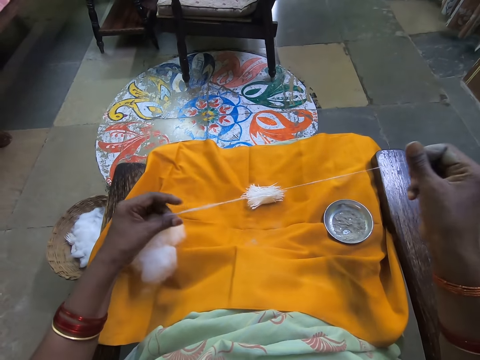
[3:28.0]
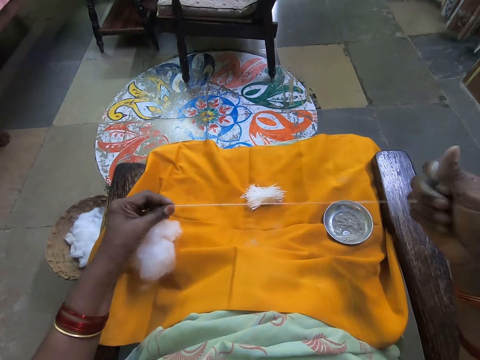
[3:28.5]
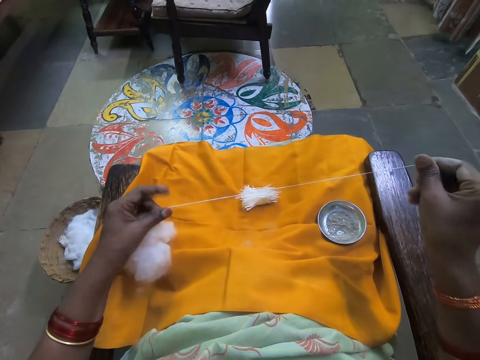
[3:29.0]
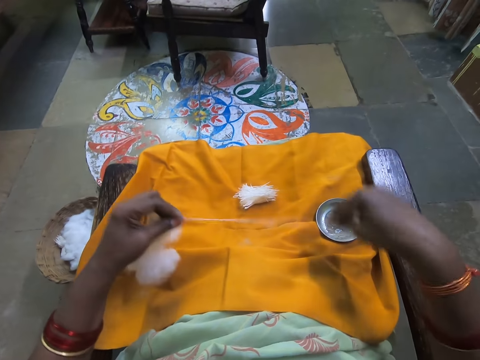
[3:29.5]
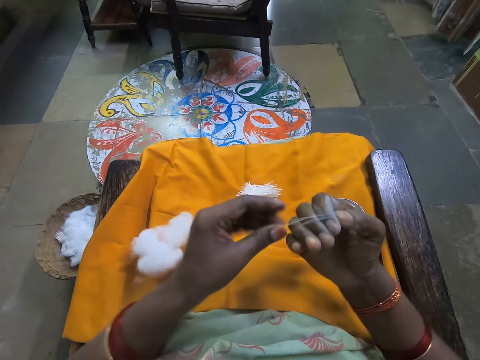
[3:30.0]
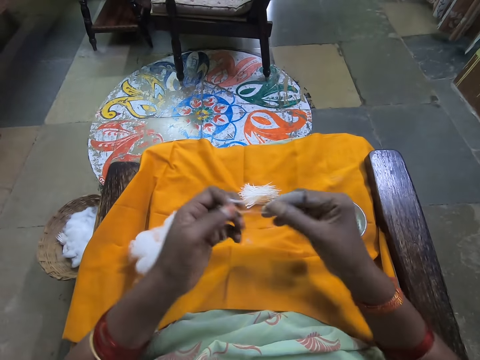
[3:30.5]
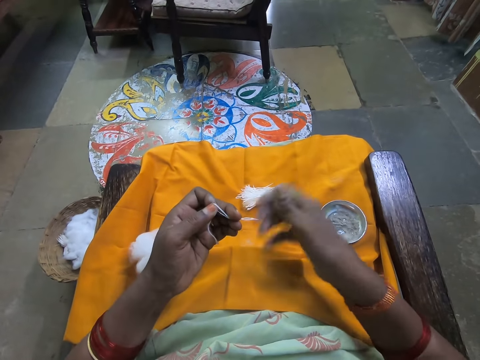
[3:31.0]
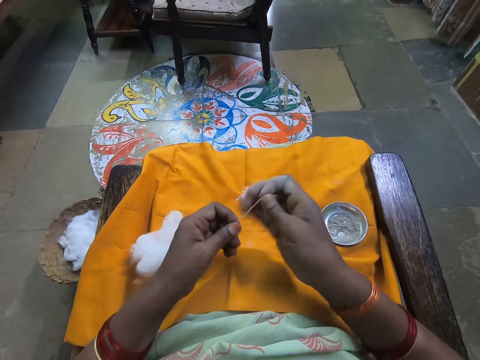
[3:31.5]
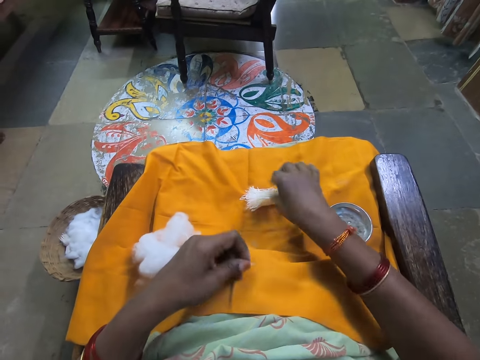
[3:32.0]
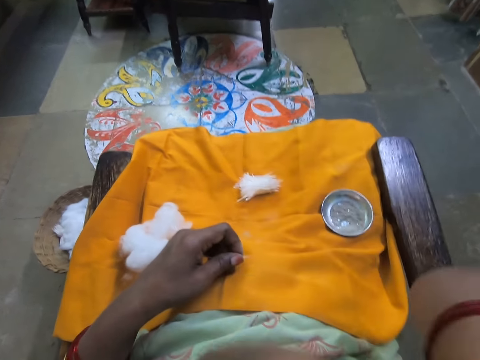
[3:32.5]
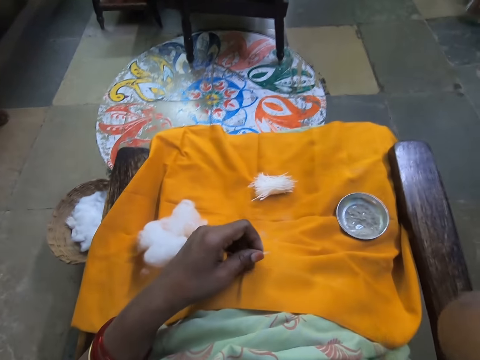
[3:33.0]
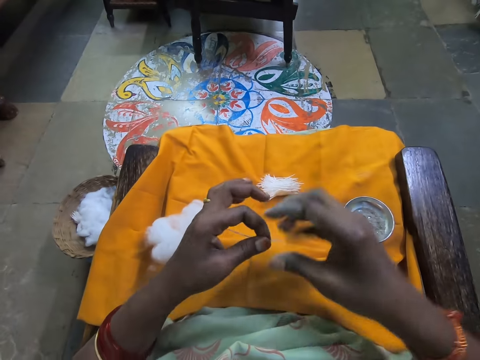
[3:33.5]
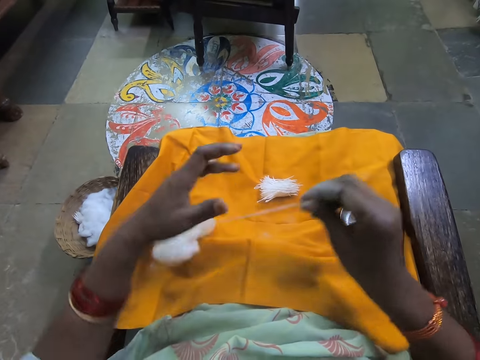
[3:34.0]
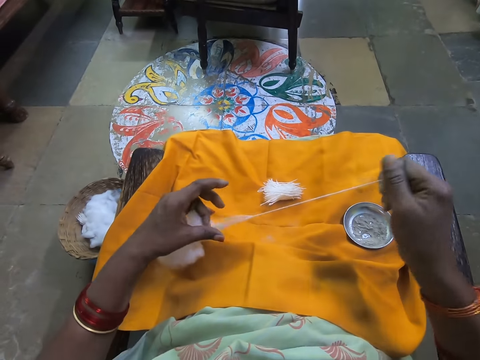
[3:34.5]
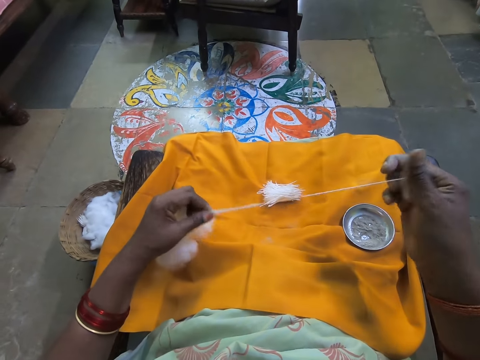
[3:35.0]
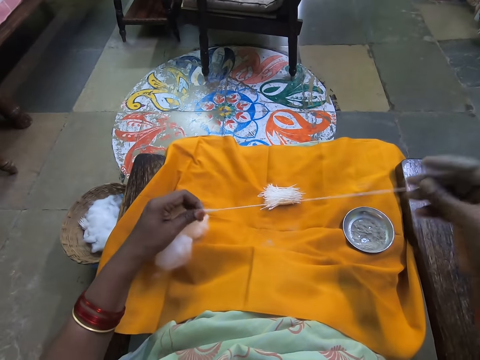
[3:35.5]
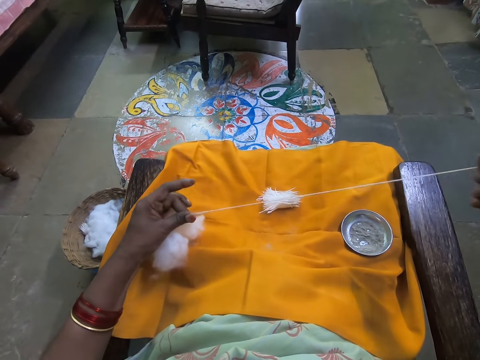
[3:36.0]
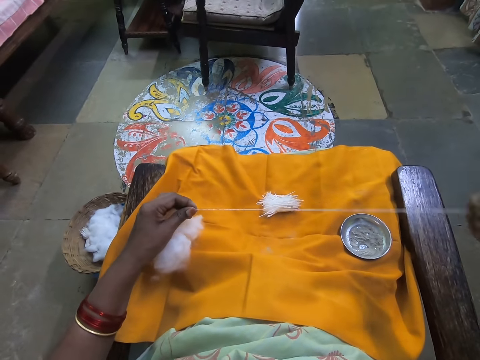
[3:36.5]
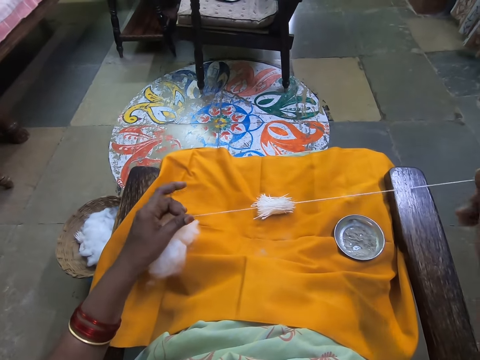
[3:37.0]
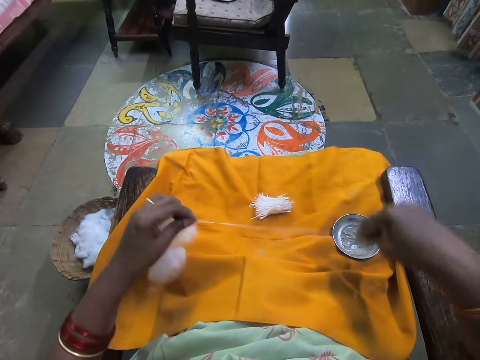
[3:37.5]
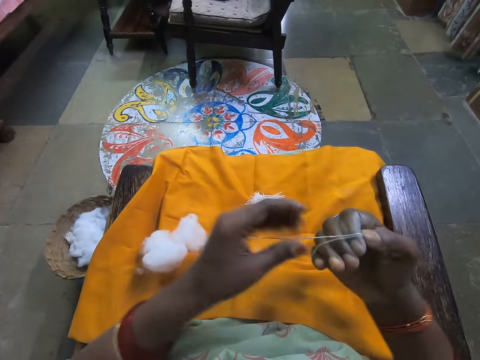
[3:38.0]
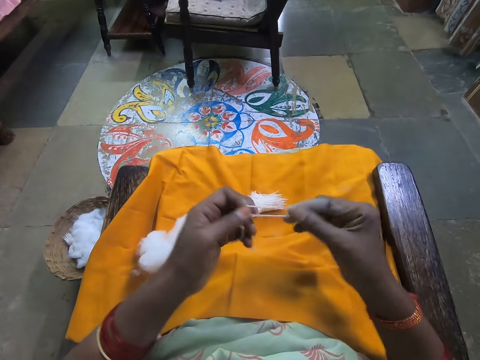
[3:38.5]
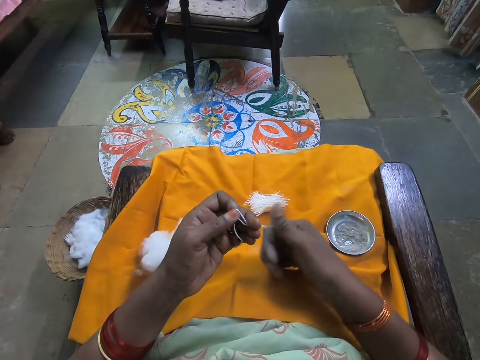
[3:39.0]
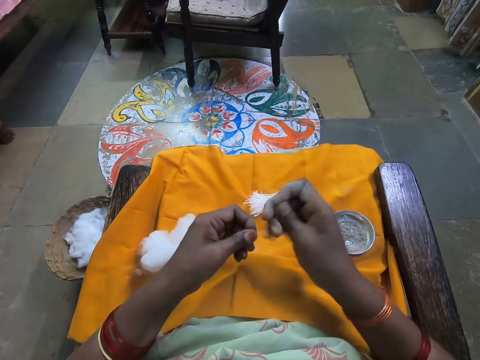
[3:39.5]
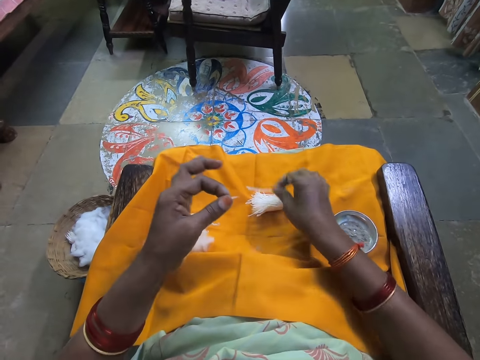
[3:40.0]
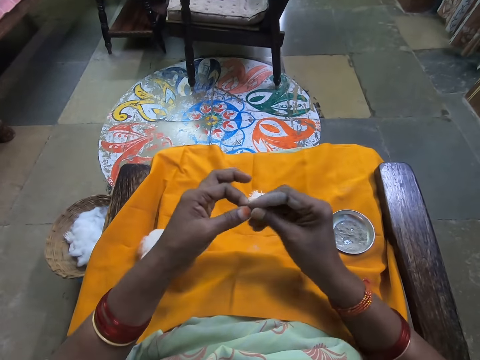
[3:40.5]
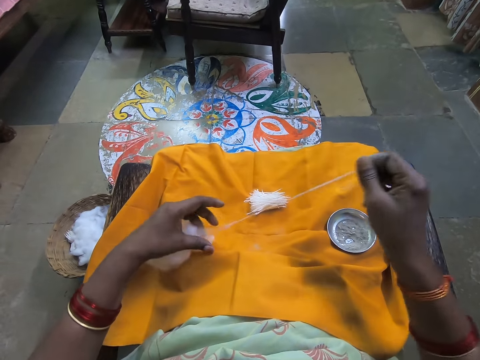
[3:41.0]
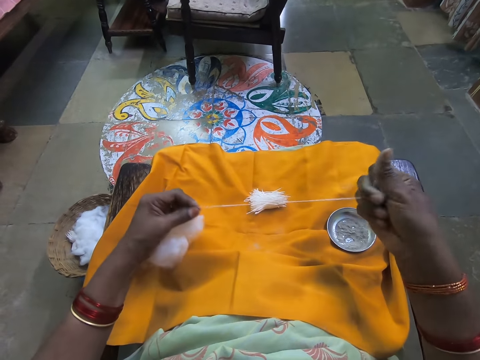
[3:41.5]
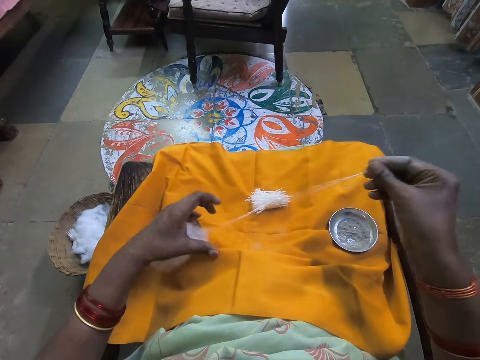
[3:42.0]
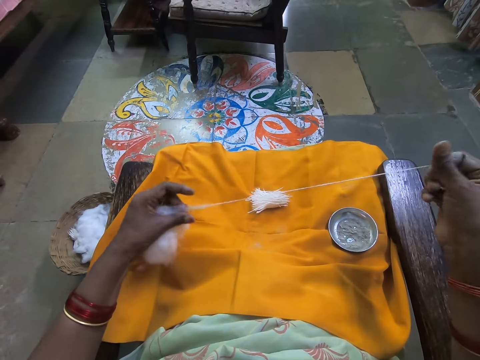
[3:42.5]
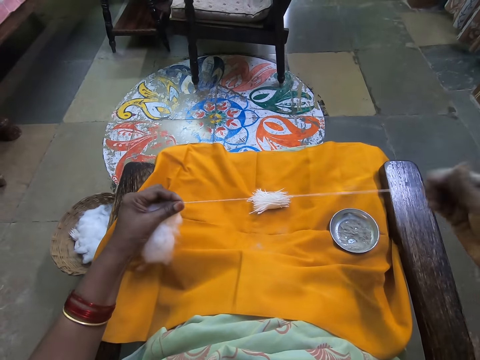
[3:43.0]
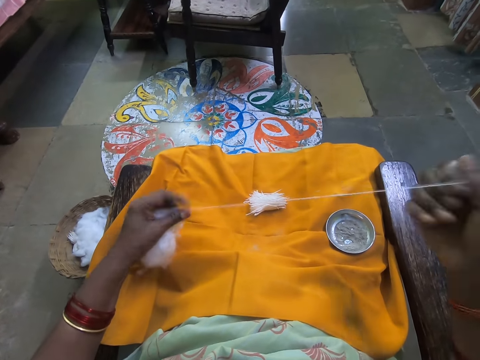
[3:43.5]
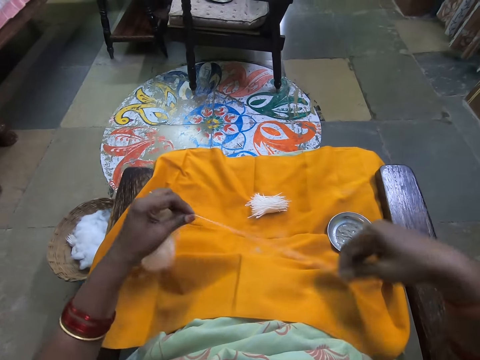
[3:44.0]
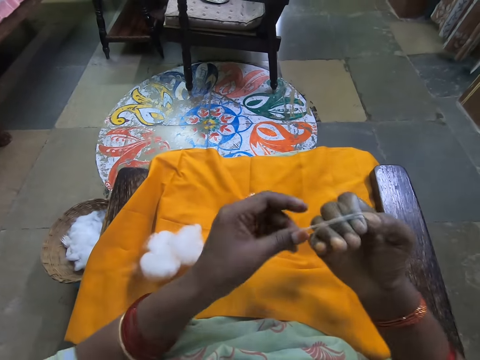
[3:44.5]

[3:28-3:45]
The camera wearer places the cotton on the other cottons. She wipes her face with her hand. She rolls the cotton wool with her finger. She places the cotton on the other cottons. She rolls the cotton wool with her finger.

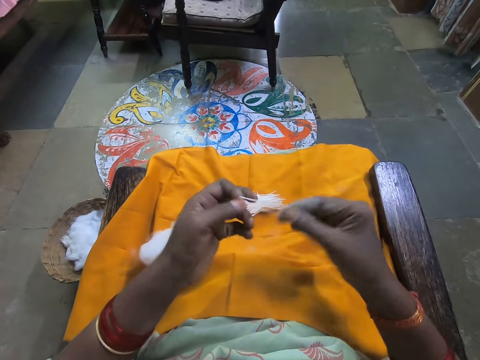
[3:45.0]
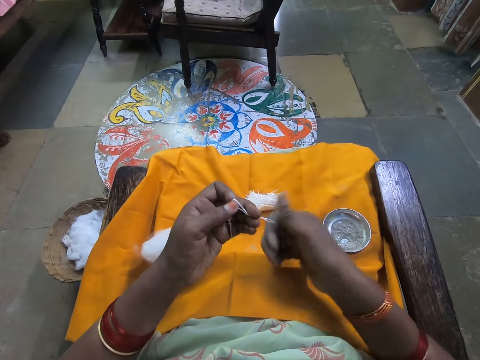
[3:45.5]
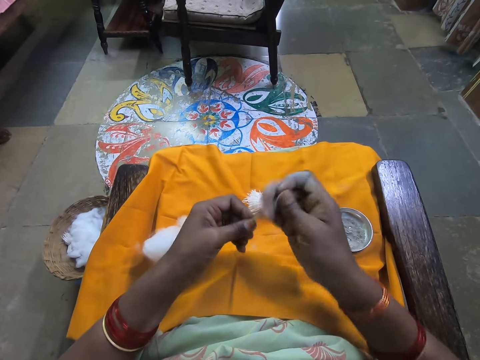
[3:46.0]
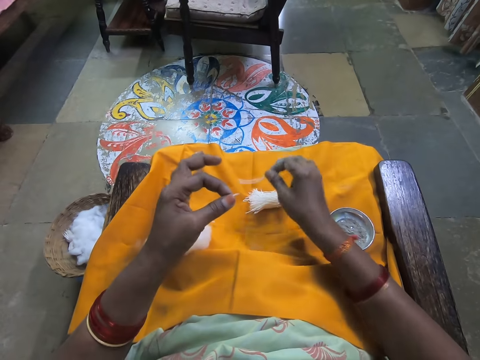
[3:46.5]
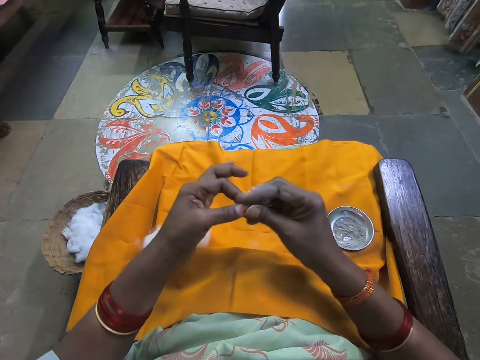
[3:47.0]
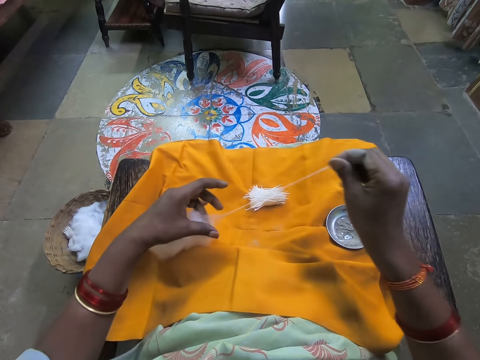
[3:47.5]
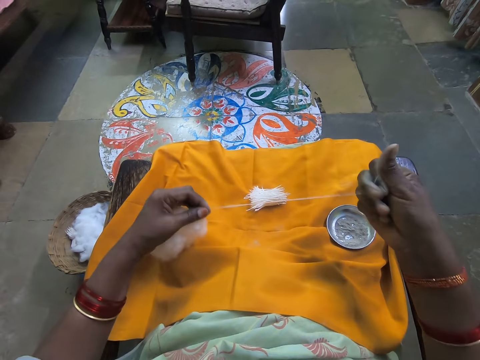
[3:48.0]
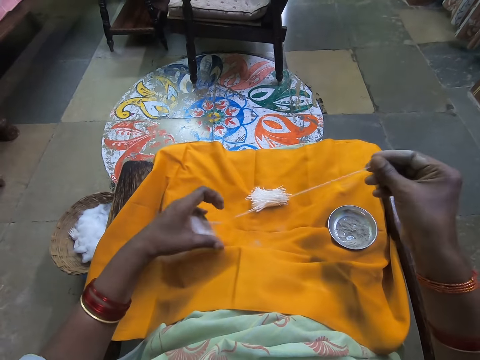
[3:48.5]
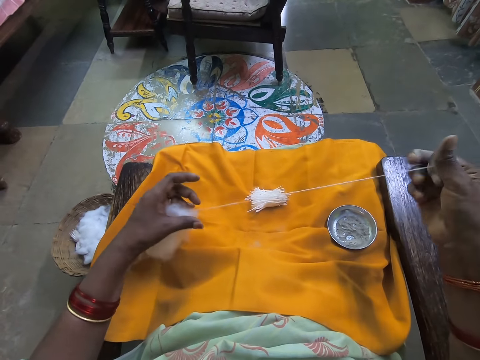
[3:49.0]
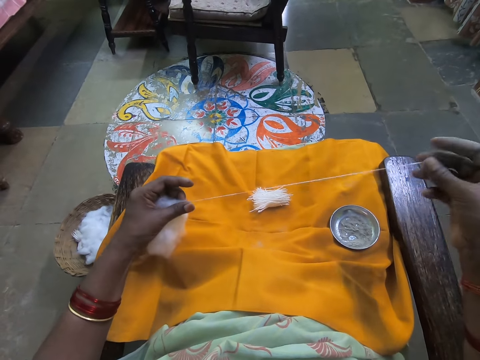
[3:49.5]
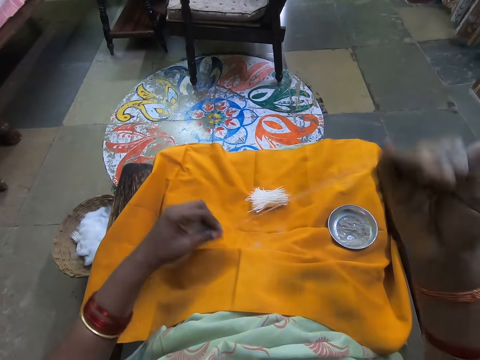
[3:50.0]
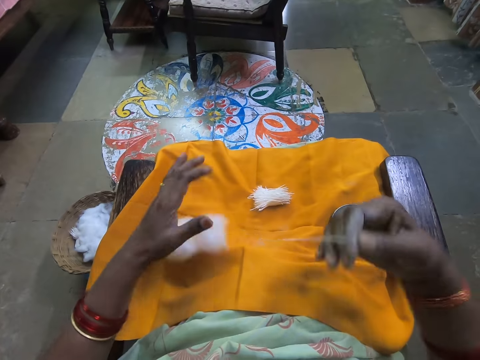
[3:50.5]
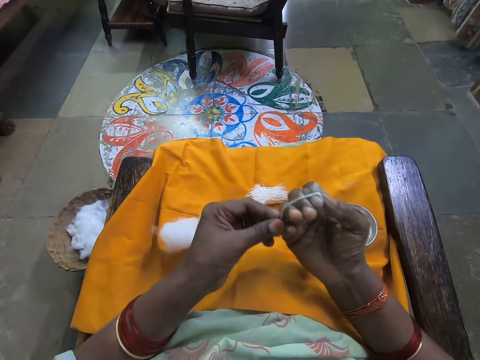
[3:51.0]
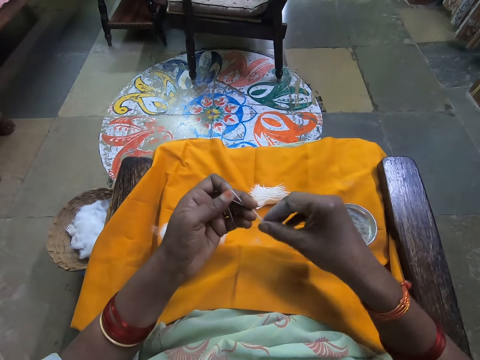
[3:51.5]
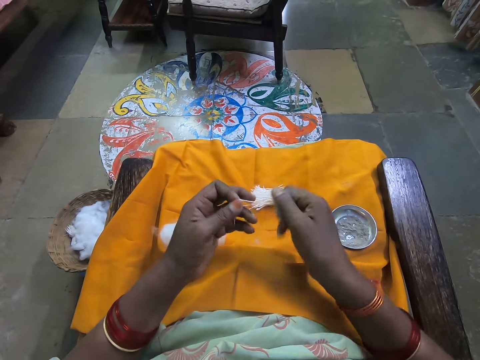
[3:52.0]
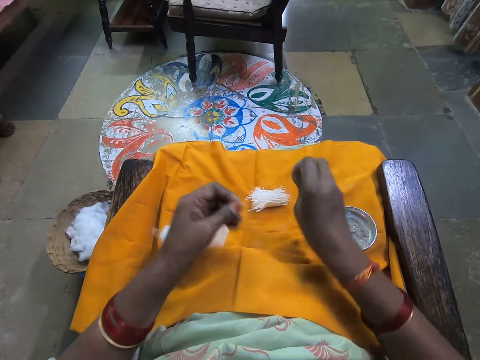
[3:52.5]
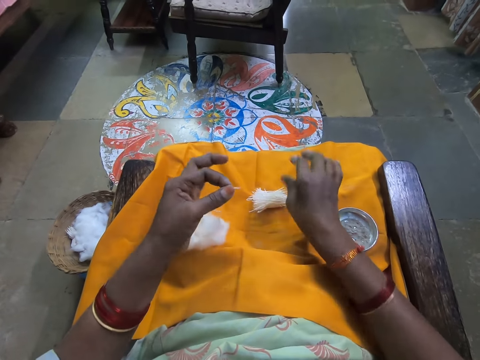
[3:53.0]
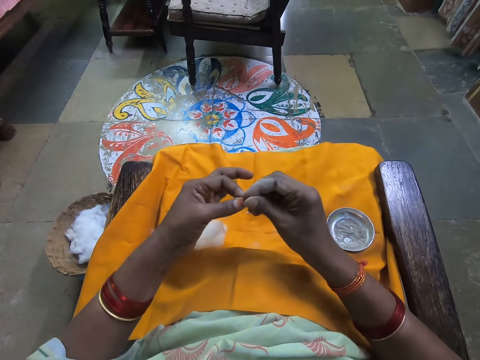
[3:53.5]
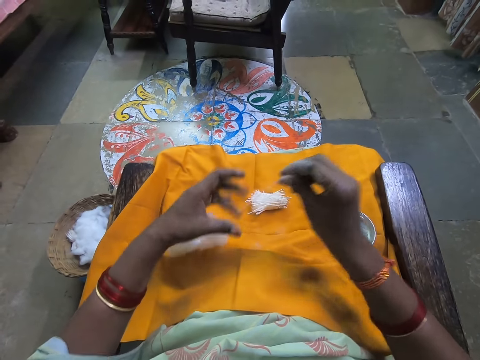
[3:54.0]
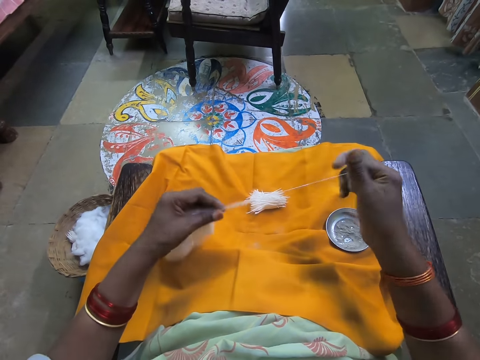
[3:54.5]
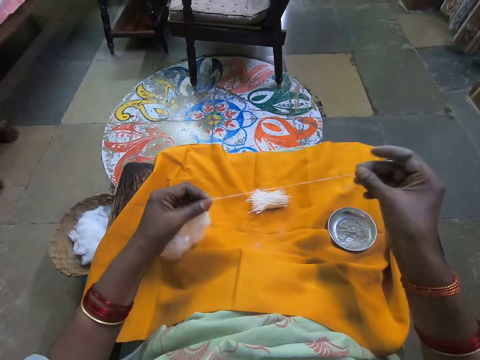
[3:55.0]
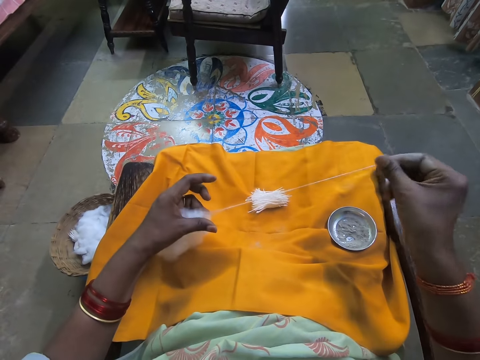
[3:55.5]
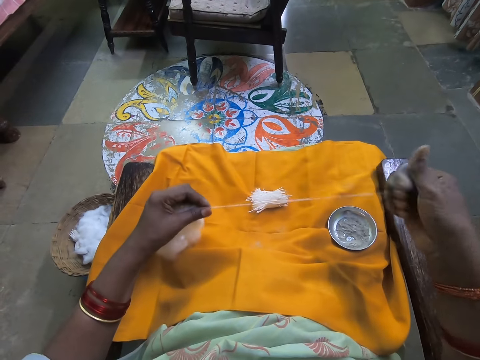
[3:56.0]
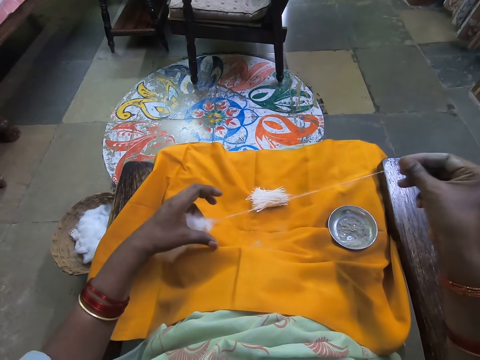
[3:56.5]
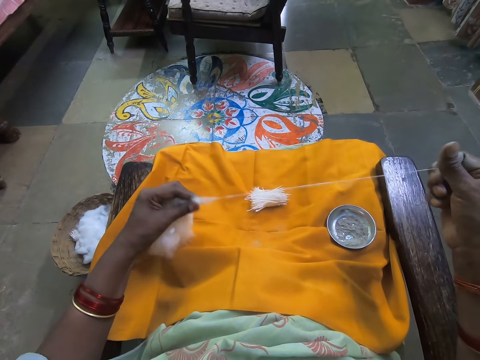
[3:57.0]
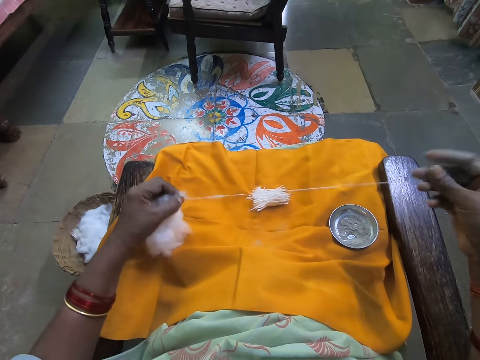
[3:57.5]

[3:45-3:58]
The camera wearer places the cotton on the other cottons. She rolls the cotton wool with her finger. She places the cotton on the other cottons. She rolls the cotton wool with her finger.
